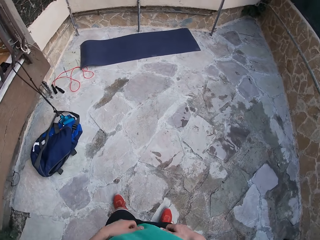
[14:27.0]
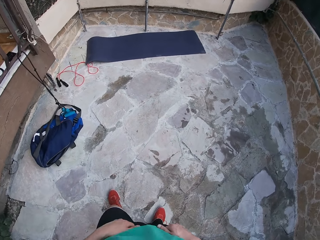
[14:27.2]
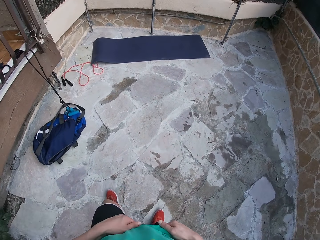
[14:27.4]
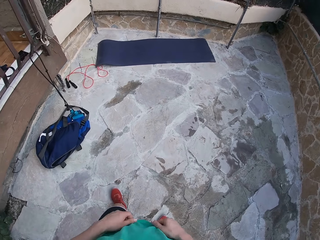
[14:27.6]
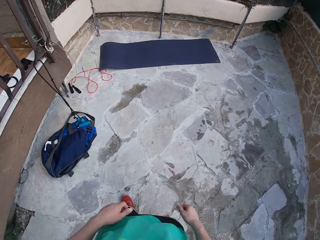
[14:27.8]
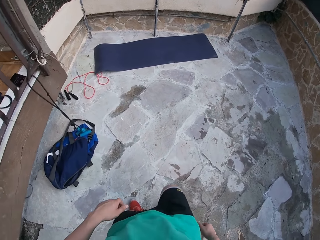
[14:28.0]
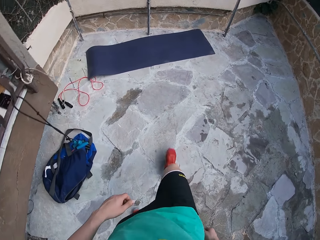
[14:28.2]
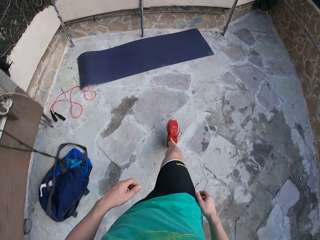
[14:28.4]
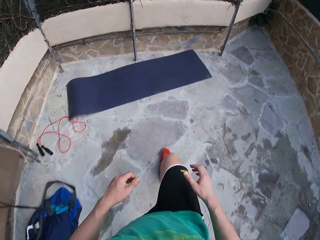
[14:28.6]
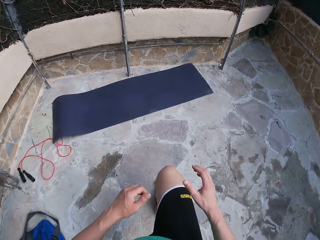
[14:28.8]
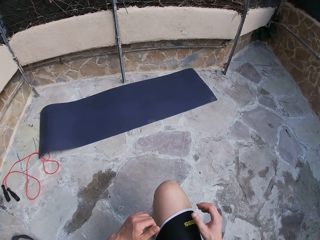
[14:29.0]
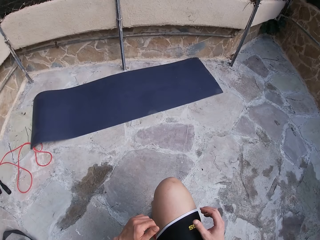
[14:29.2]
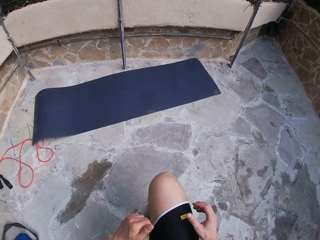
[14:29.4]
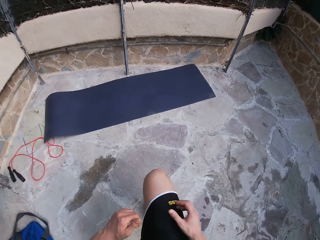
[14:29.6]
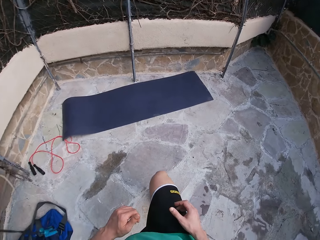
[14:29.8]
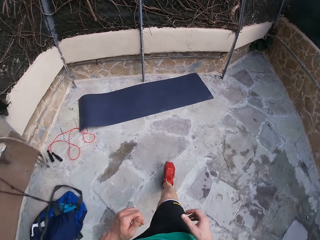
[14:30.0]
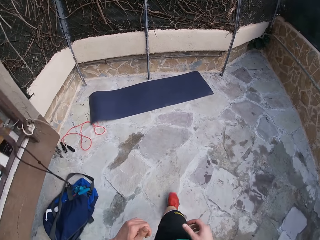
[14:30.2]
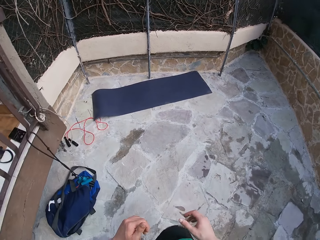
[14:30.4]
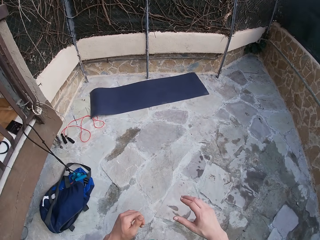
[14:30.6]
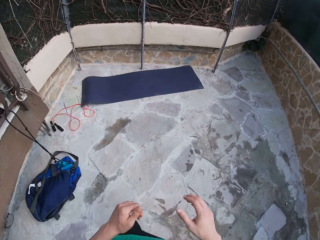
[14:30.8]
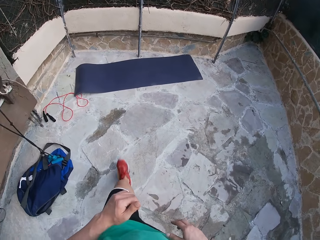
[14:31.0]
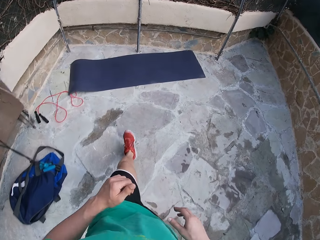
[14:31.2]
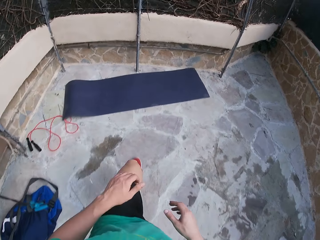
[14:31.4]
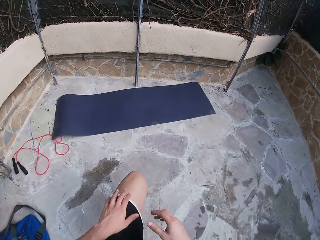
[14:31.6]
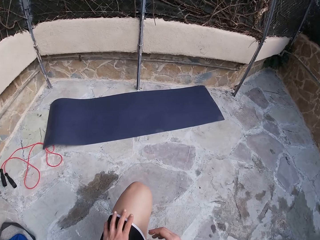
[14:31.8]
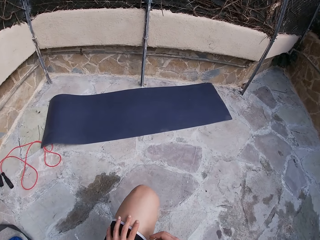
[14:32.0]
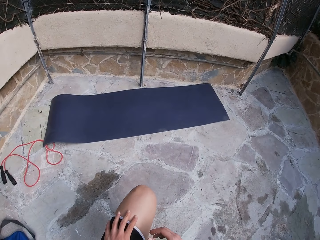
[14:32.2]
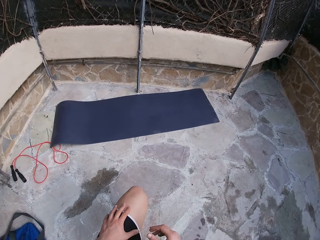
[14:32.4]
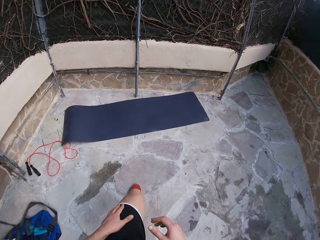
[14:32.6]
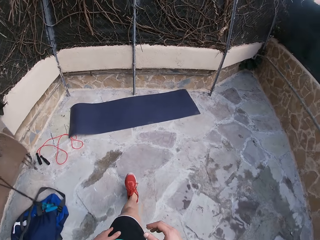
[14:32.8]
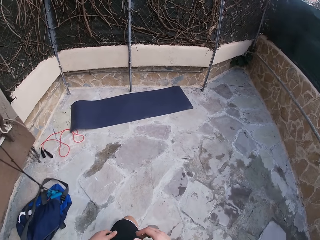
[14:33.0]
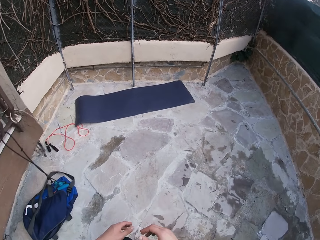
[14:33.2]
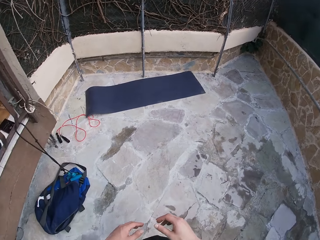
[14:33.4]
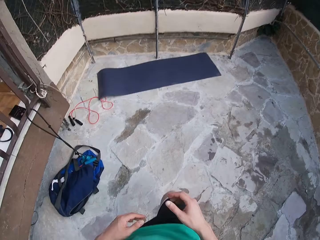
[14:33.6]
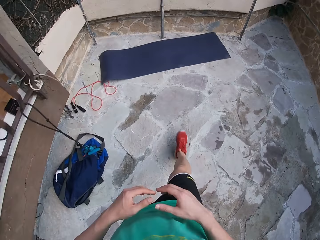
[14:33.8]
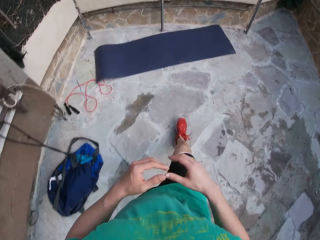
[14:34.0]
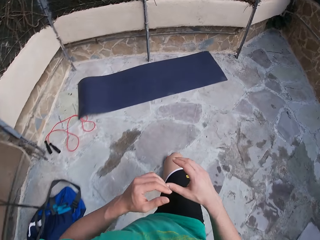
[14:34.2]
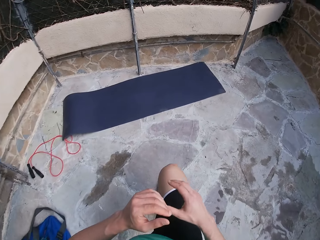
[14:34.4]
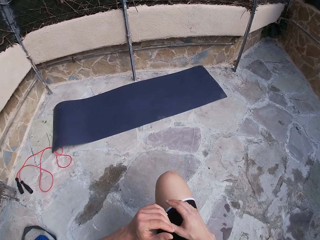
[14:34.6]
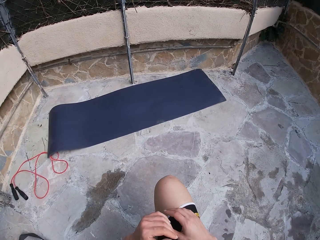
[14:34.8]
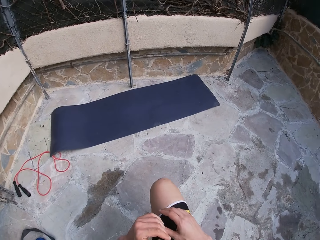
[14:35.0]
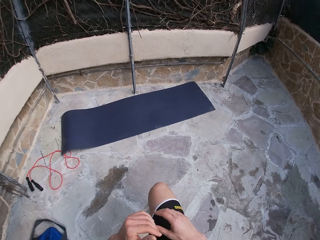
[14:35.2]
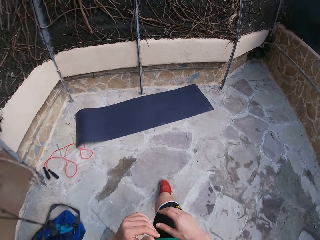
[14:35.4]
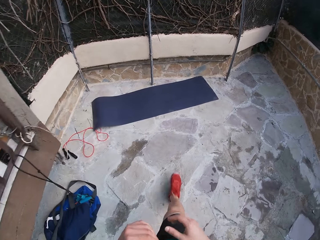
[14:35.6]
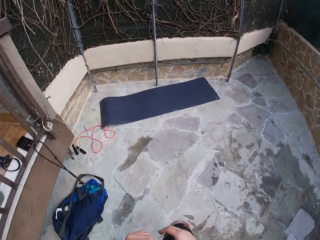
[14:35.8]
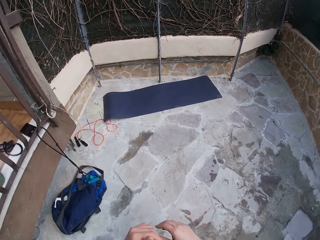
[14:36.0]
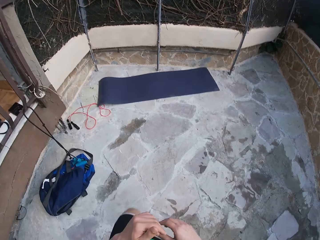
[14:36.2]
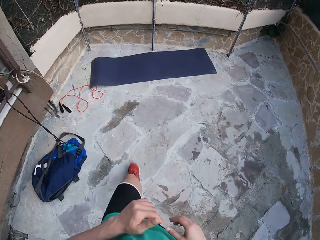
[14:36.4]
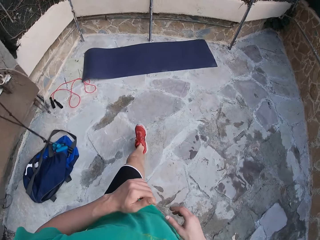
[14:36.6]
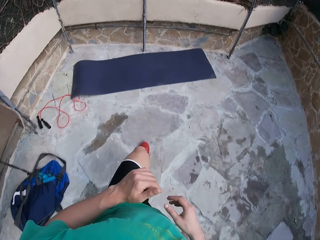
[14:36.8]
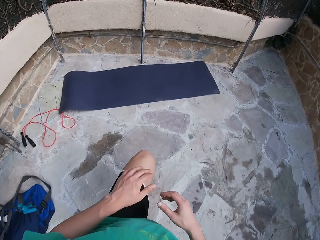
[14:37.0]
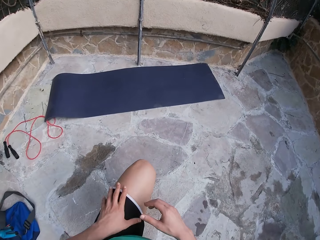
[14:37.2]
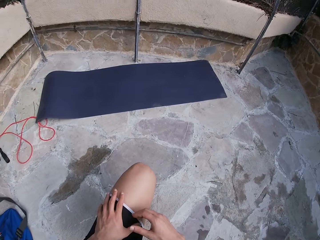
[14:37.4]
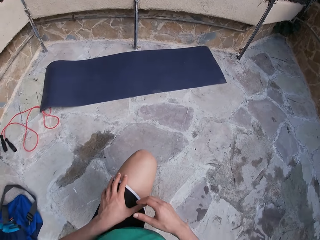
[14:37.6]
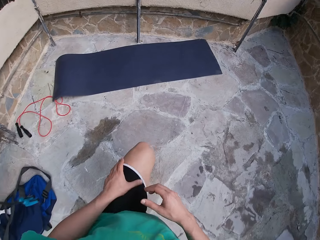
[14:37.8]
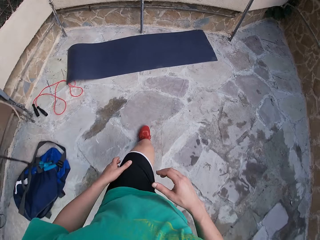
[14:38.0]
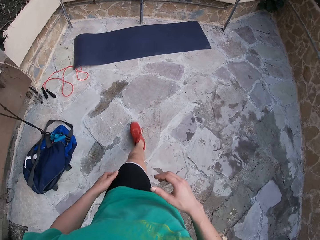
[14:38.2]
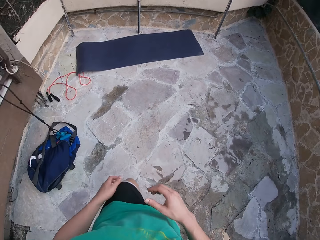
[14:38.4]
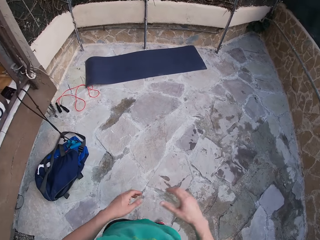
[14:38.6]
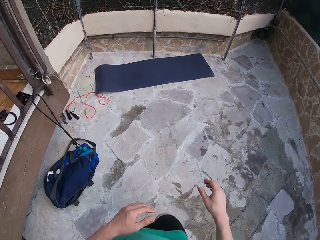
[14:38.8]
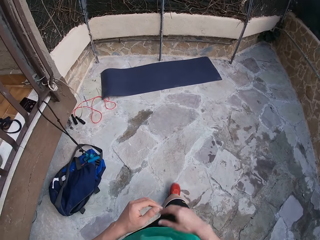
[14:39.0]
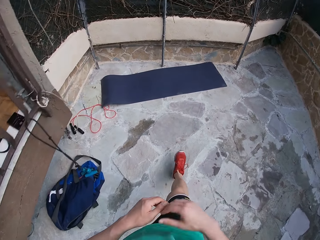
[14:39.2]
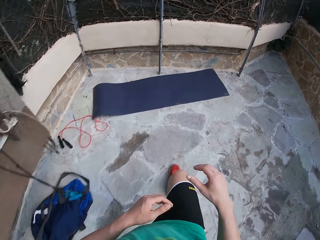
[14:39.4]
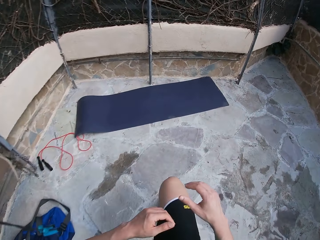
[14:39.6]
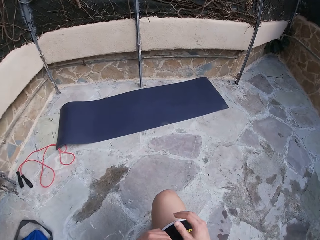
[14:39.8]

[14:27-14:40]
The camera wearer moves his leg towards the back. He does front lunges in the courtyard. He holds his knee. He continues the lunges exercise to his legs.

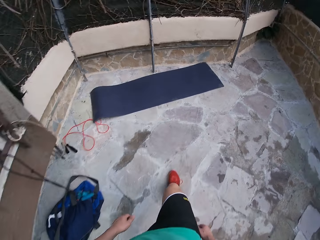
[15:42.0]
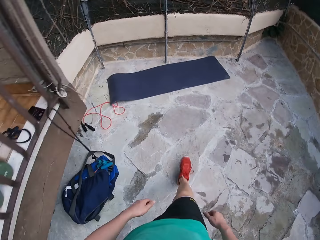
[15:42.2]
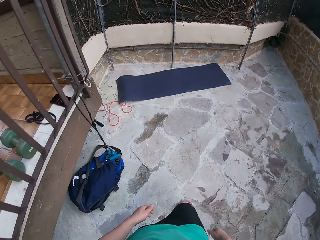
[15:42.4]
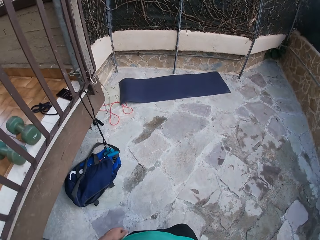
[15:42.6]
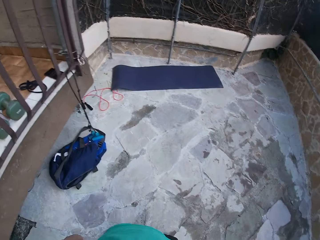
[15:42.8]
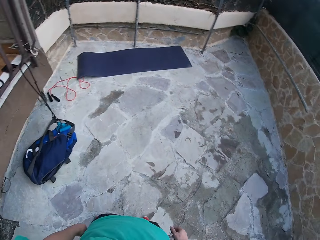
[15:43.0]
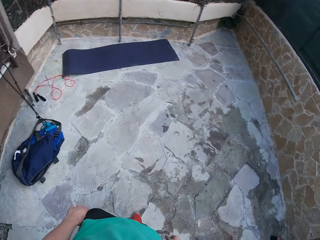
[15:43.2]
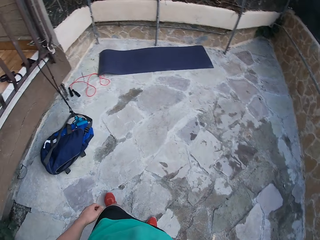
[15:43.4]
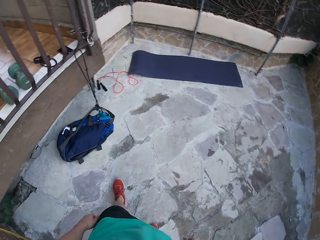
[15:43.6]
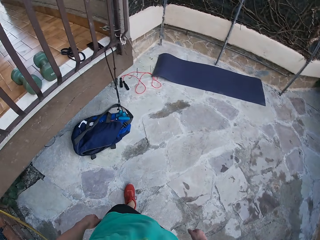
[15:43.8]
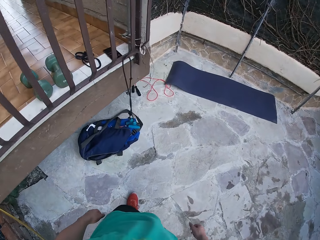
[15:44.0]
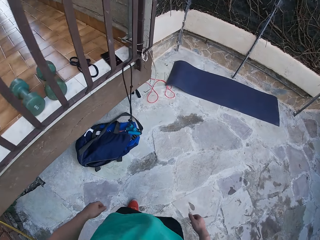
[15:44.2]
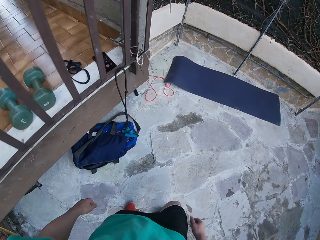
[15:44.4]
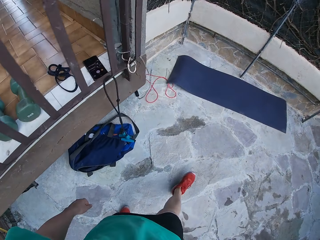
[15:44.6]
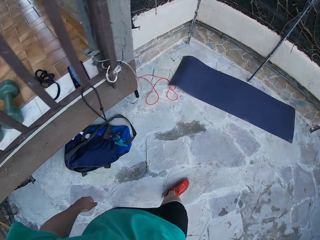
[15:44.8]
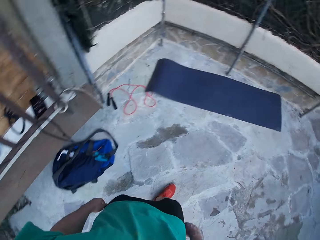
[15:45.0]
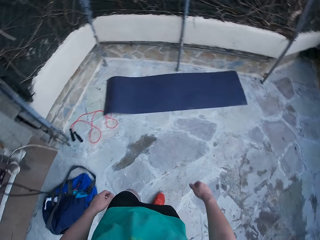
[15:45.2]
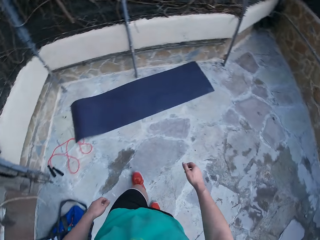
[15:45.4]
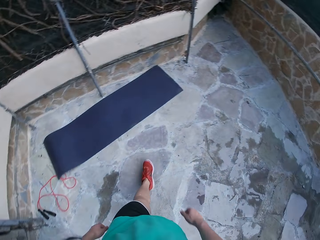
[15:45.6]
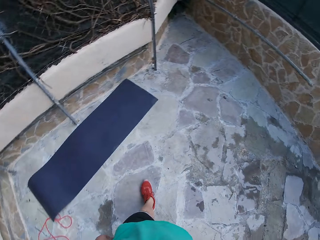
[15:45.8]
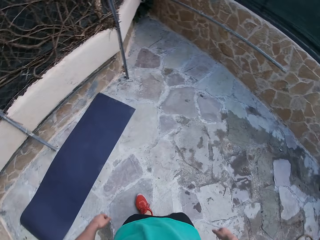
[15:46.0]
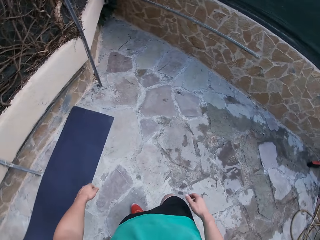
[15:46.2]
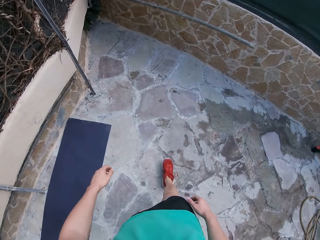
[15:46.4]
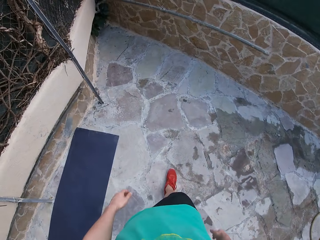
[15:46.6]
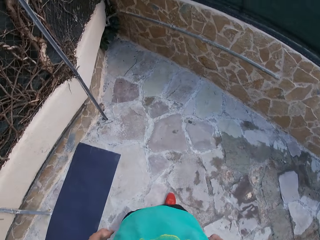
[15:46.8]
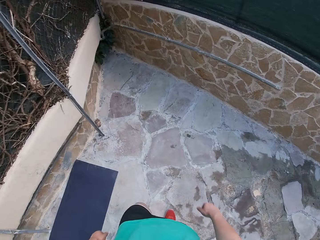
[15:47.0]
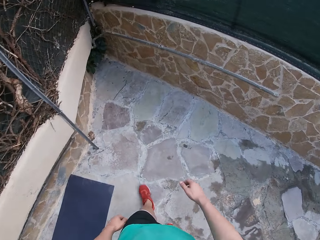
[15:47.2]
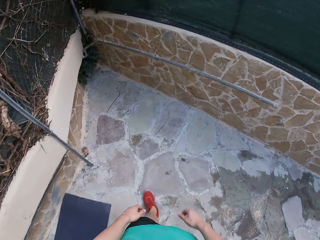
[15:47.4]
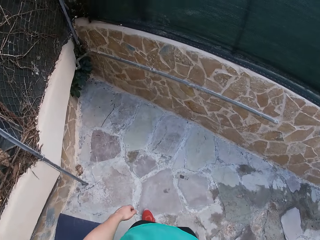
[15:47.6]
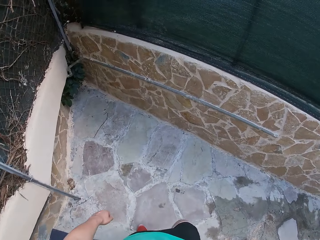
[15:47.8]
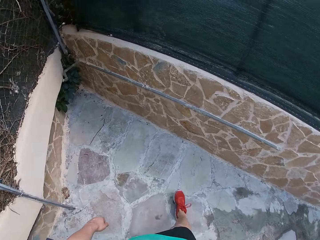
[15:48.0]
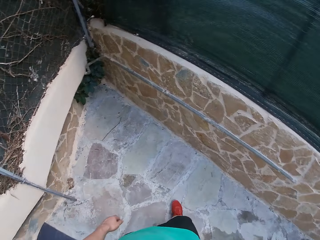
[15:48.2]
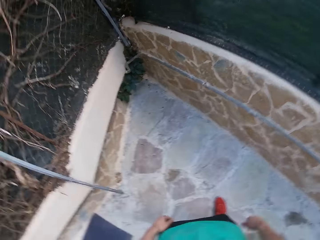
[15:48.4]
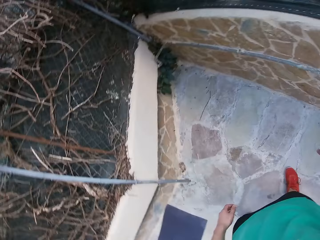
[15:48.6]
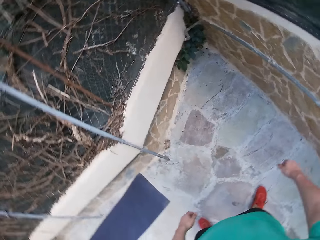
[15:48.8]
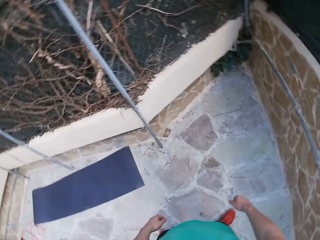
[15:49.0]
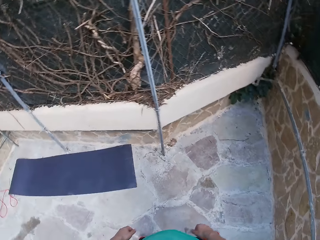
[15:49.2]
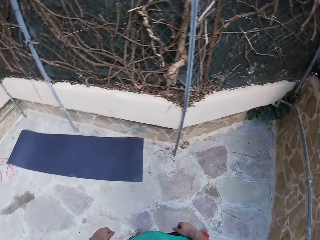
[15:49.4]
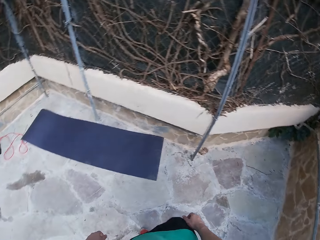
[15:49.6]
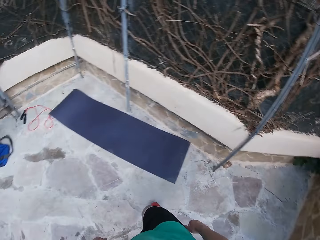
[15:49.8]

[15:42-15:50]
The camera wearer walks around the courtyard.
